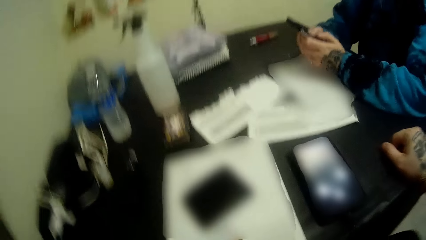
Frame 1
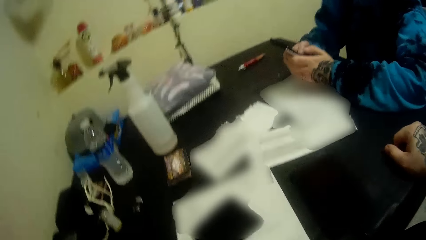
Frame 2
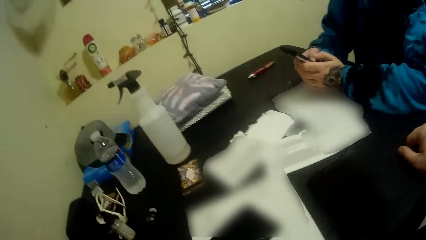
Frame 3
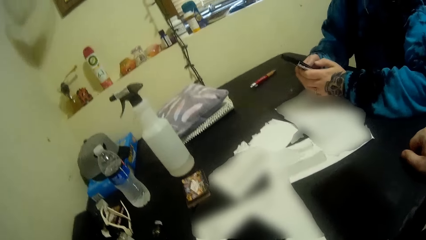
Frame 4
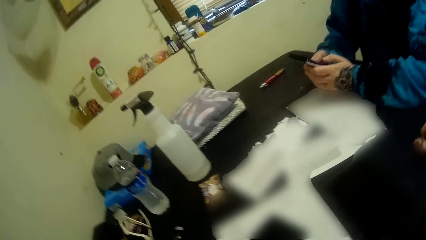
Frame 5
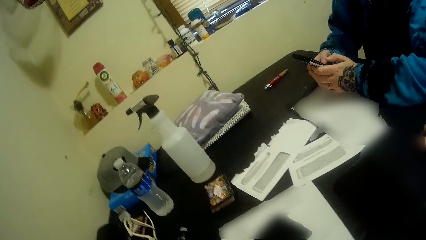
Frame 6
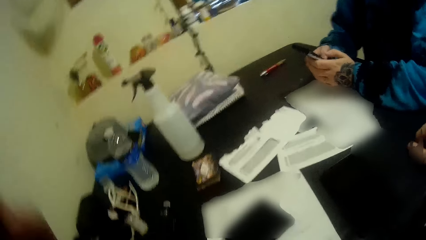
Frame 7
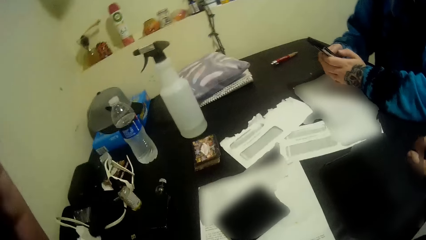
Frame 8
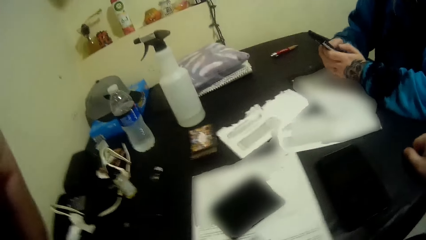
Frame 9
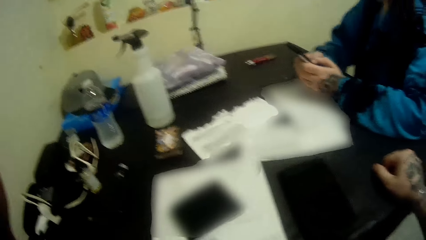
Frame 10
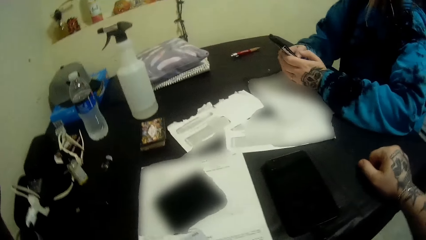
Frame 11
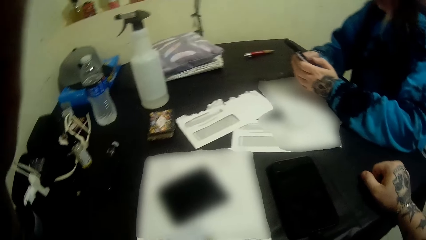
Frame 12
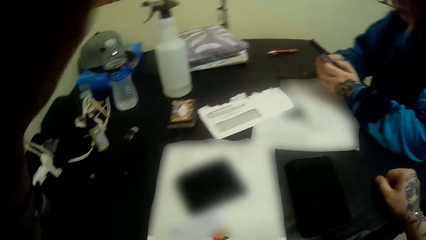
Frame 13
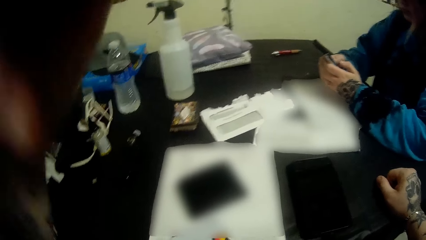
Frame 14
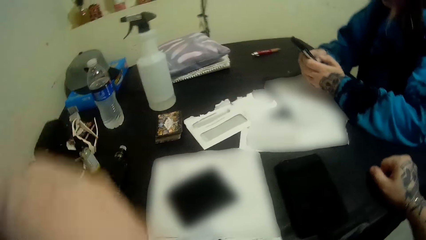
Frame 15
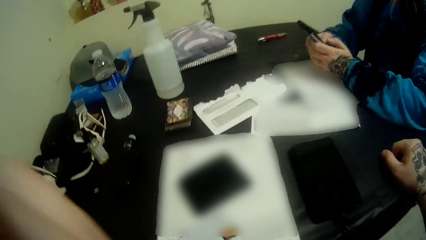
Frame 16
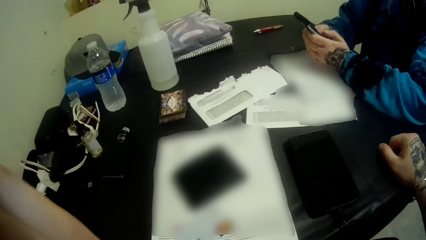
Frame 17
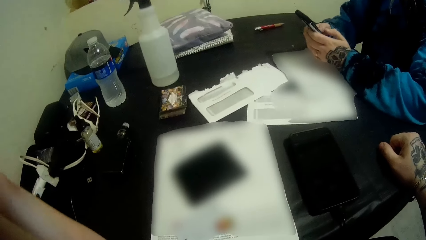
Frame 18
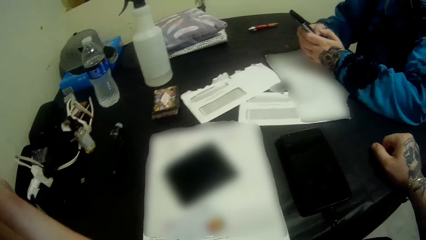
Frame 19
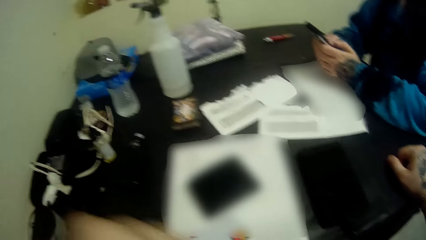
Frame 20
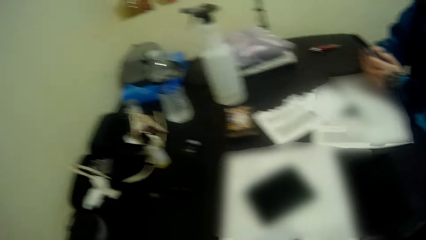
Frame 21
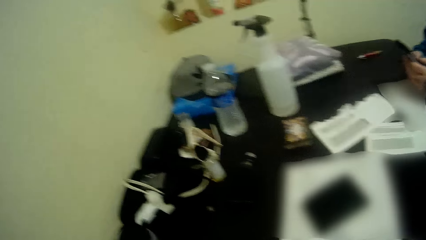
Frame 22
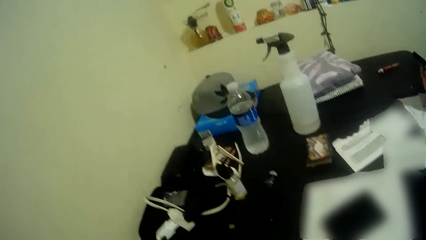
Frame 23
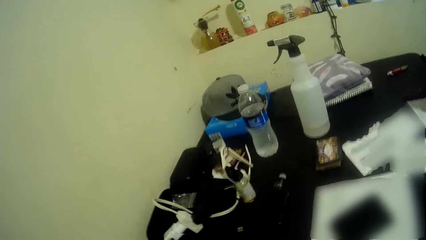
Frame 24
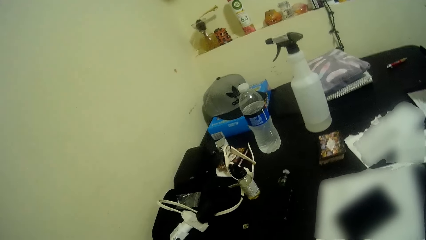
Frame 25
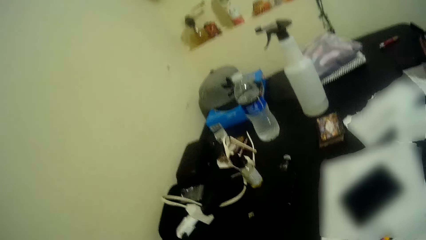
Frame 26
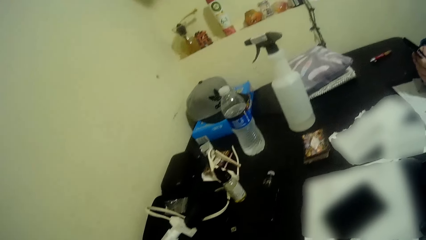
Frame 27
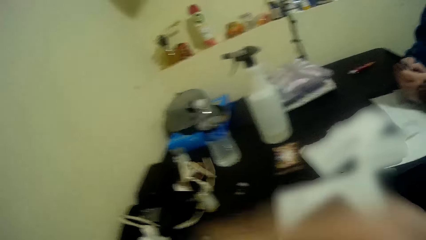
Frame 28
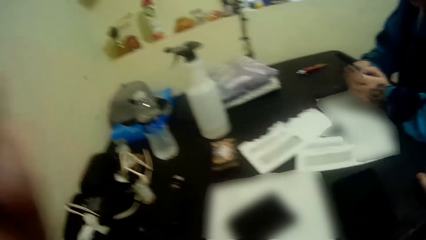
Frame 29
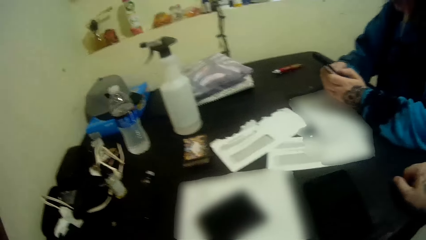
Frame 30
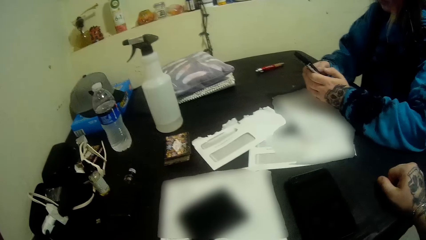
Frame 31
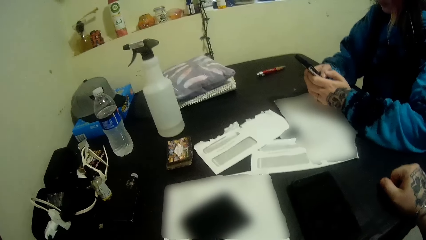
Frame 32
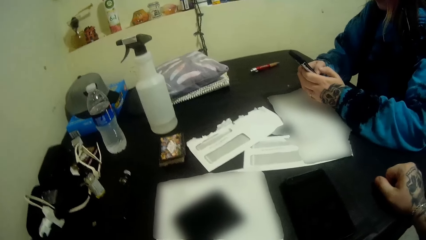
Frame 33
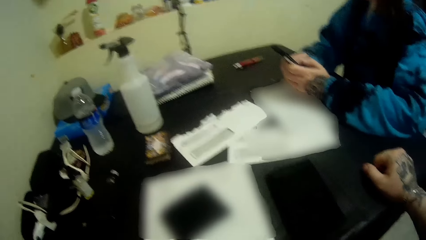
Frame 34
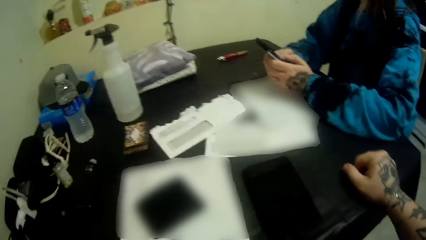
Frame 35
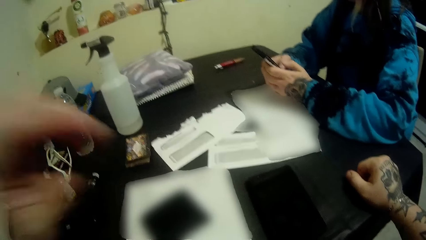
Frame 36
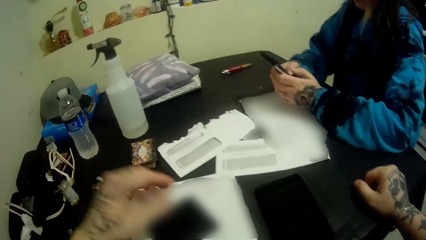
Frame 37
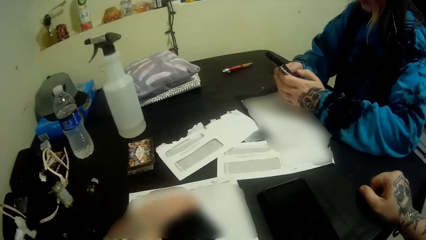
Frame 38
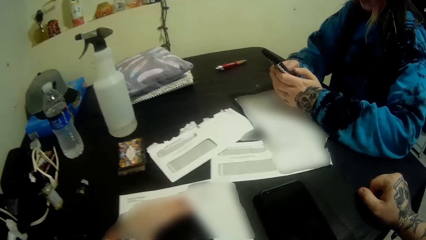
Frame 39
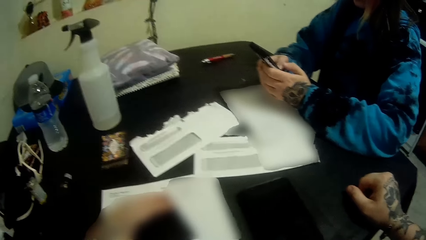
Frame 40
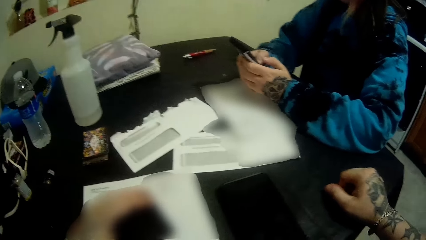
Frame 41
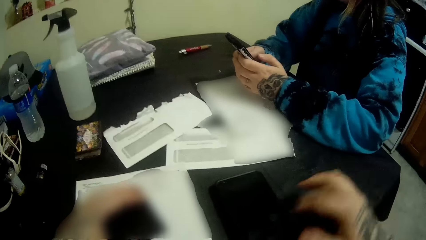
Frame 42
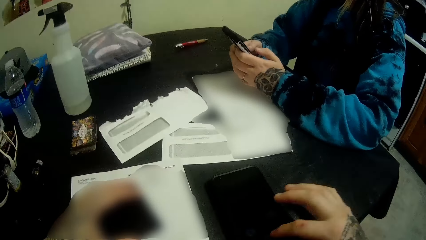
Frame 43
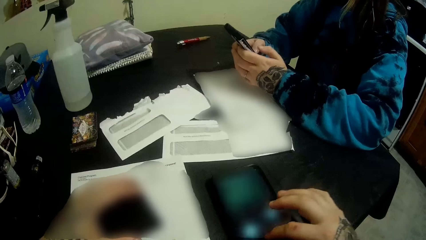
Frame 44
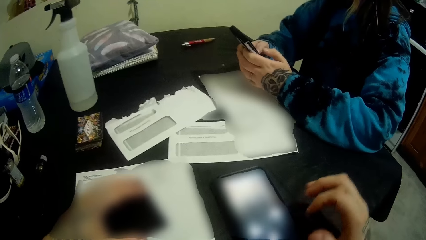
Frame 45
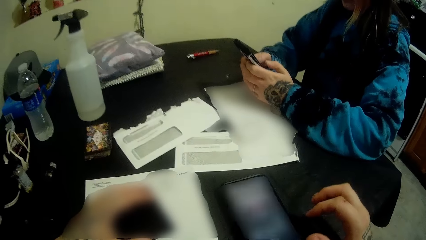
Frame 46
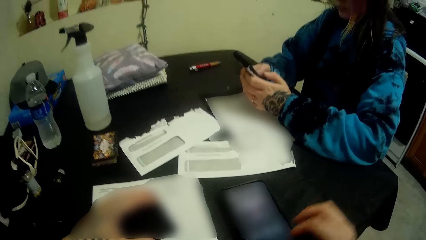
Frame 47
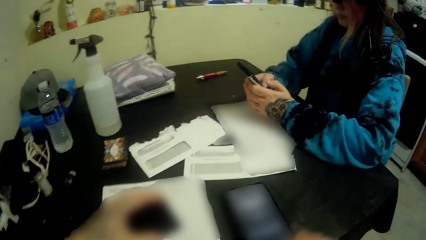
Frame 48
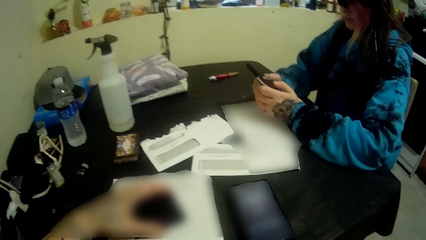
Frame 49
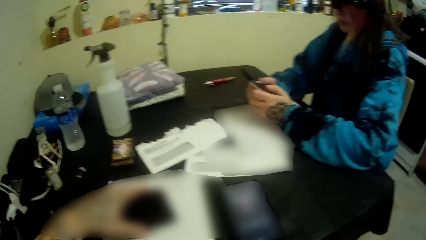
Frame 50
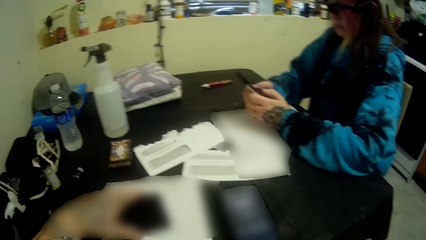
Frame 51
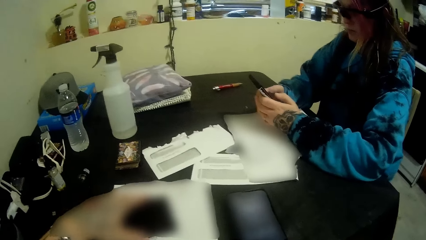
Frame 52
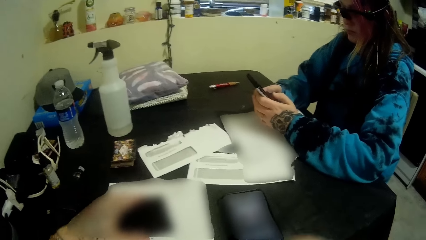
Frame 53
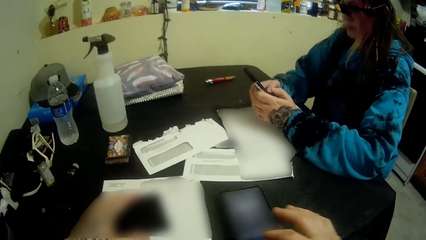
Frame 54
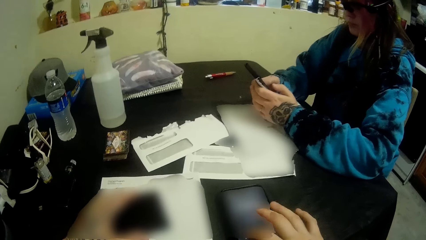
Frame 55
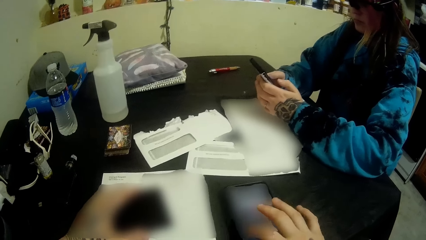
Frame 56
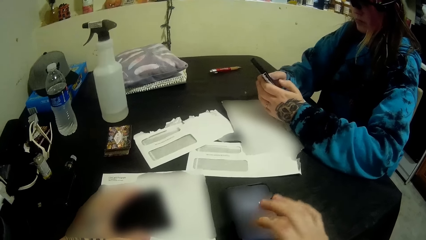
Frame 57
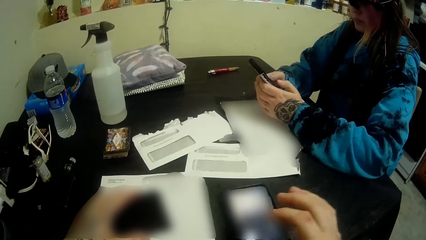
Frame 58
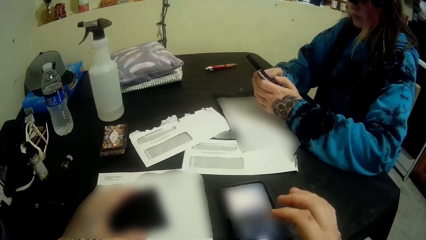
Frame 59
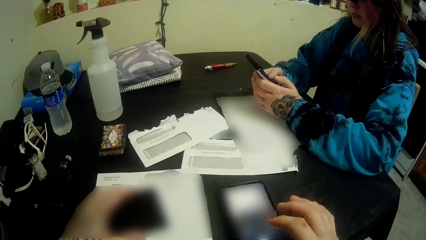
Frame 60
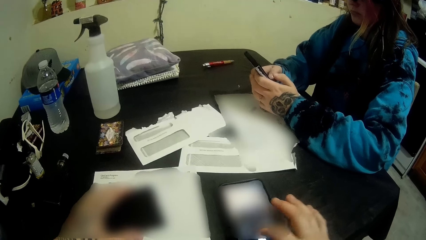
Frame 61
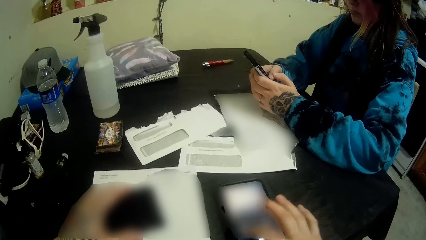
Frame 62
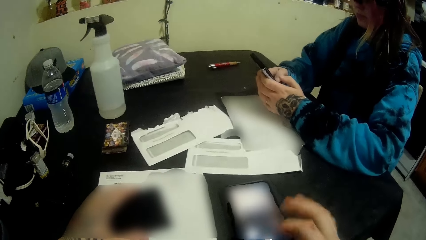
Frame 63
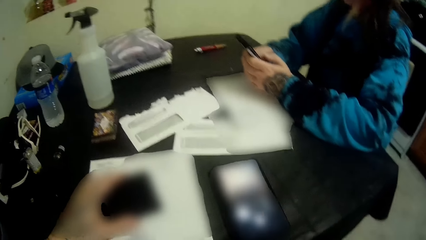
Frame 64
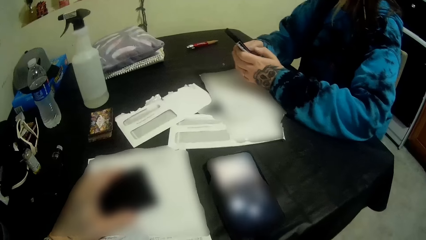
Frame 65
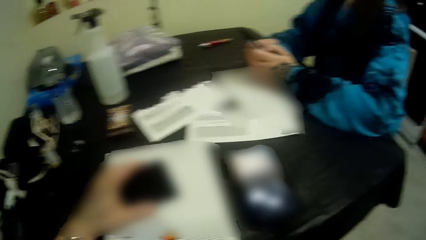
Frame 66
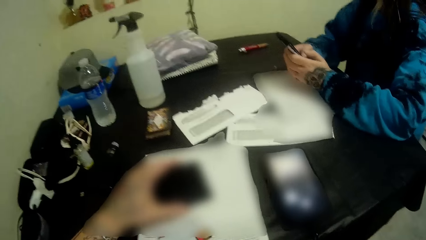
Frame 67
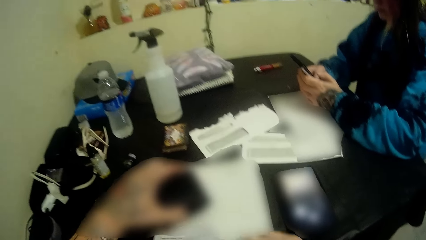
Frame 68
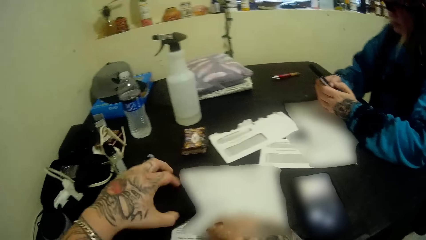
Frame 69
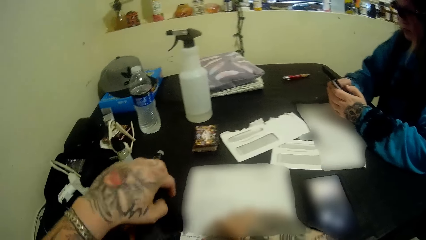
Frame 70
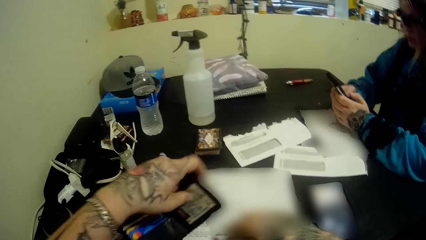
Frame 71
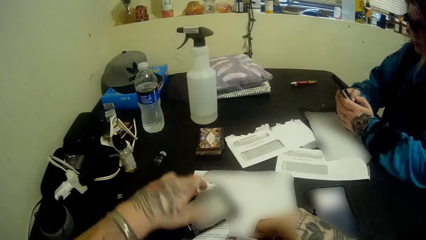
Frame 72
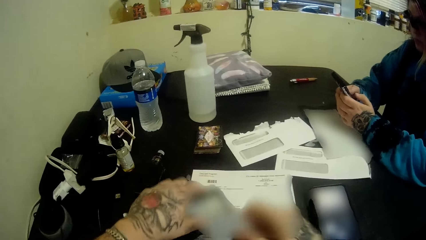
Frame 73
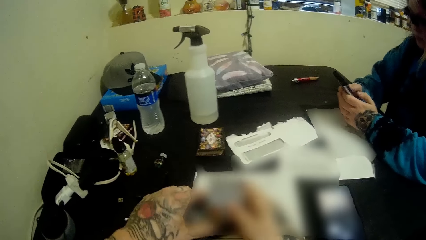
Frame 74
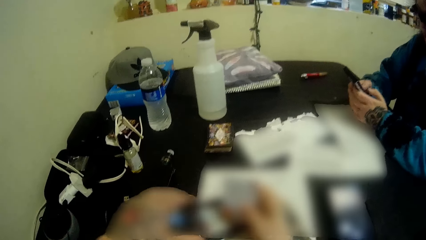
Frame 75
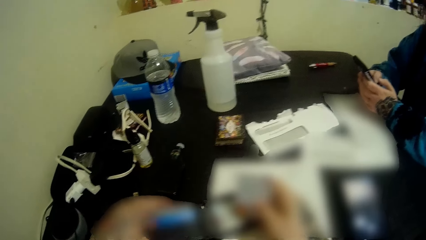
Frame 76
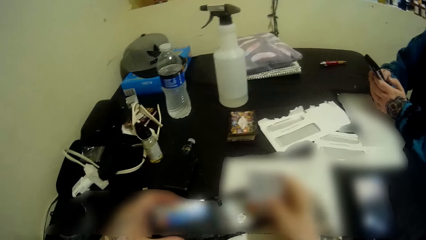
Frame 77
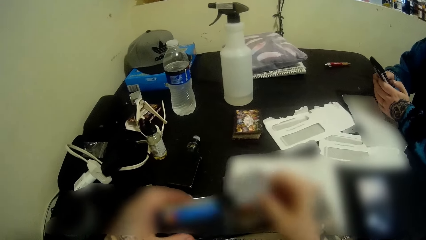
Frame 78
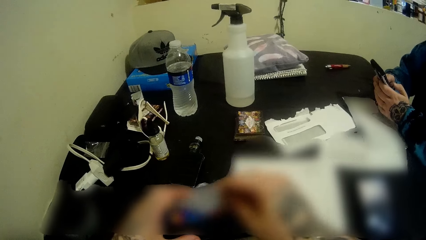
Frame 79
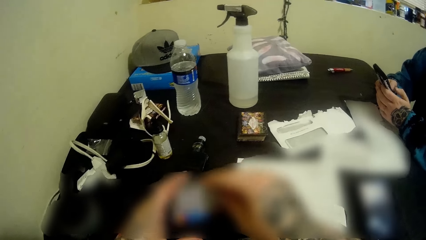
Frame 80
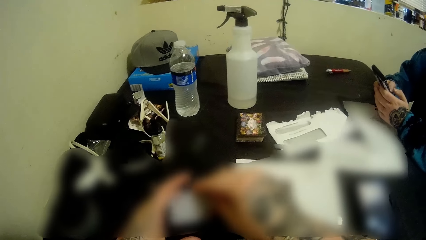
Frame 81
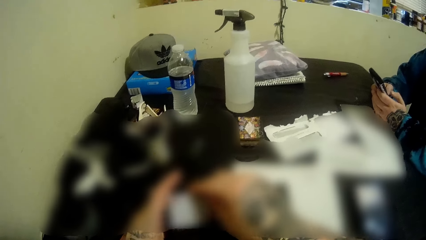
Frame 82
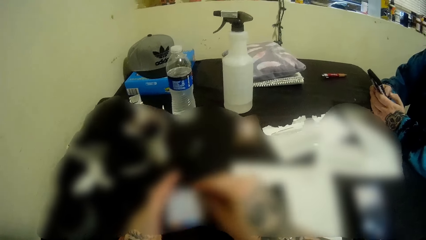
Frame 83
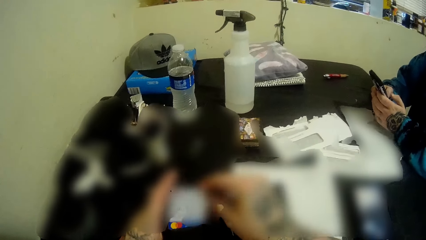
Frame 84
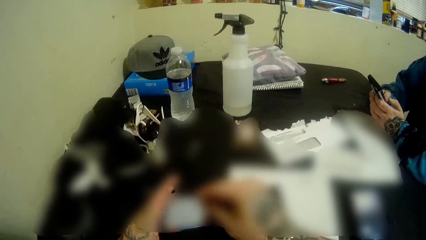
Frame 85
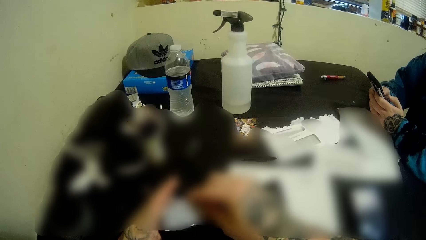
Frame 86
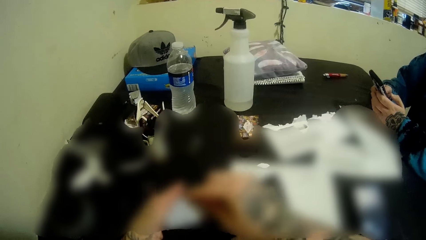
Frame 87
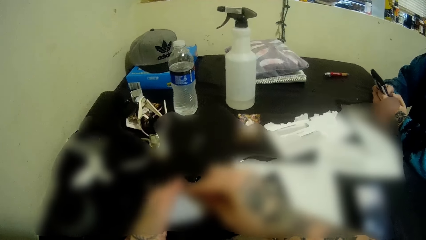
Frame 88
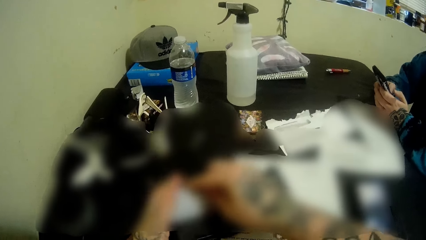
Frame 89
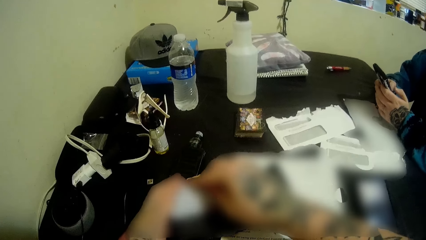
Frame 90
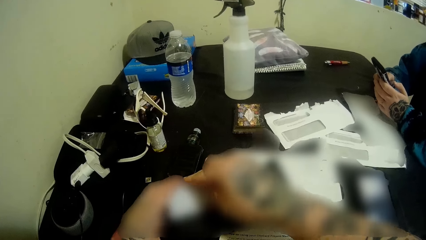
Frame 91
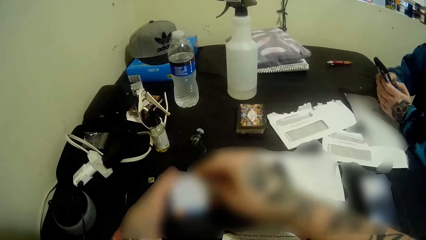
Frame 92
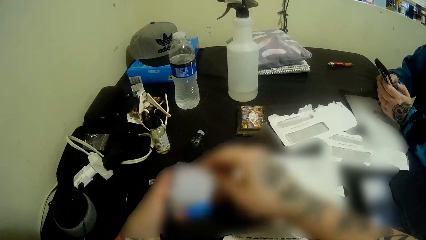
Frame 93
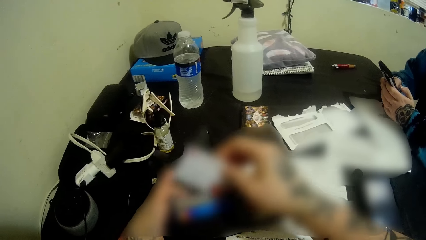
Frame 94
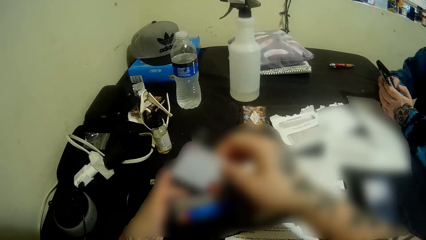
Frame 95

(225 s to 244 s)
The camera wearer looks at the table. They press the phone. They open the wallet. They hold the wallet. They hold the card. They place the card in the wallet.
